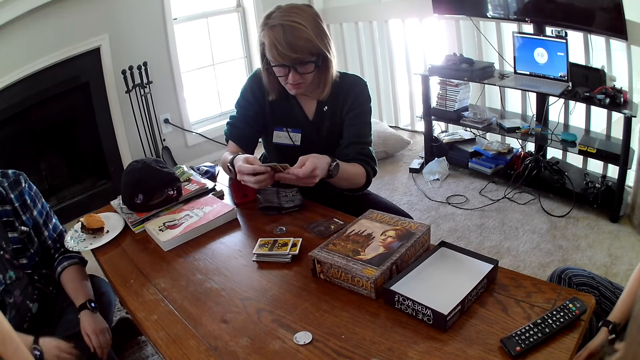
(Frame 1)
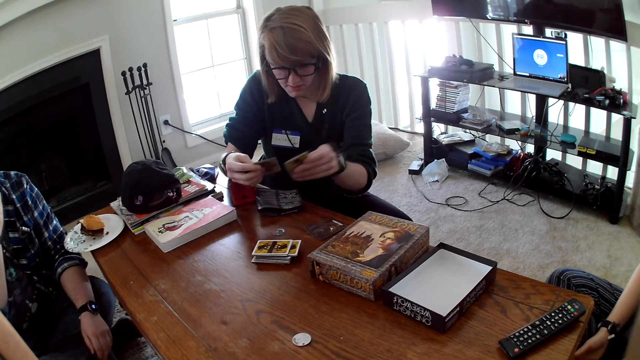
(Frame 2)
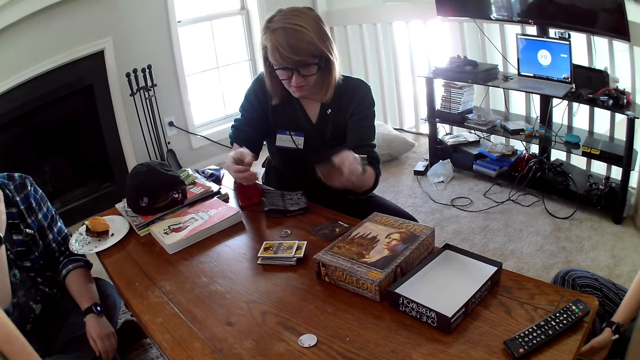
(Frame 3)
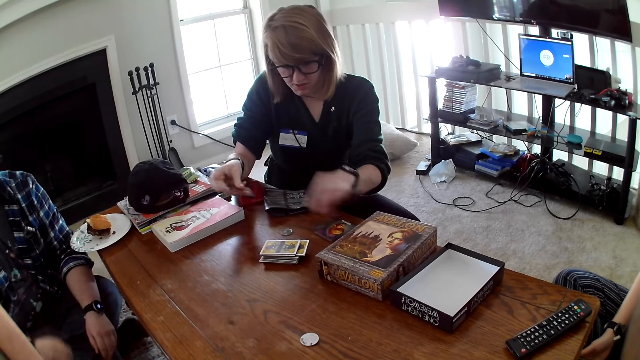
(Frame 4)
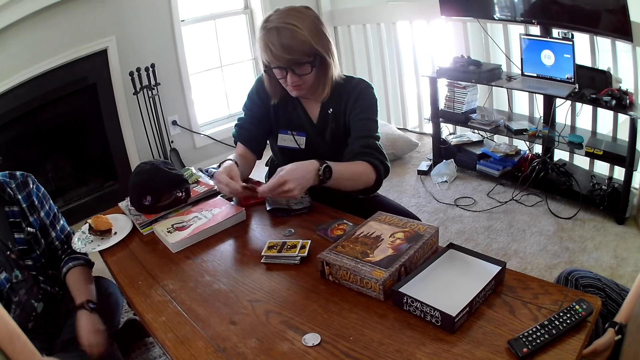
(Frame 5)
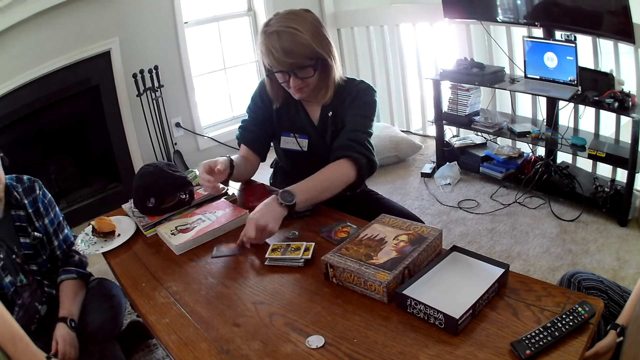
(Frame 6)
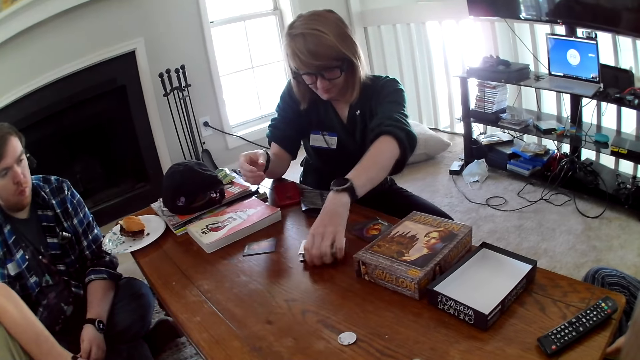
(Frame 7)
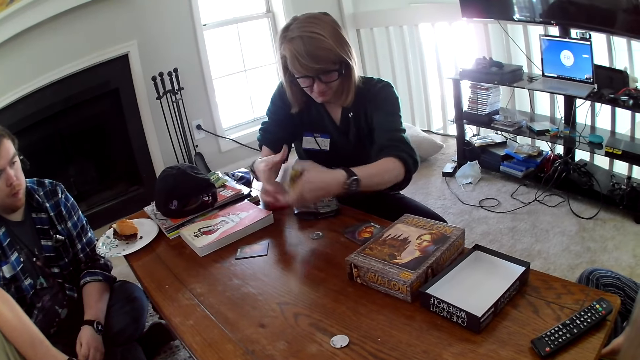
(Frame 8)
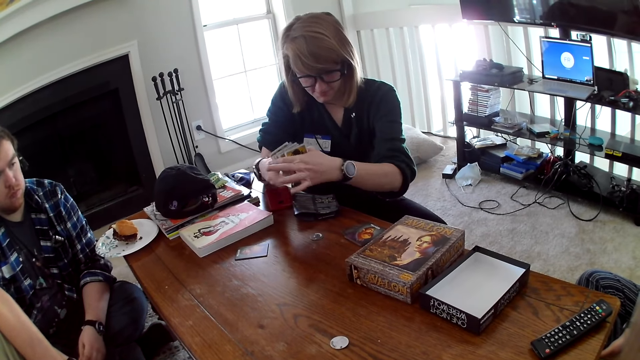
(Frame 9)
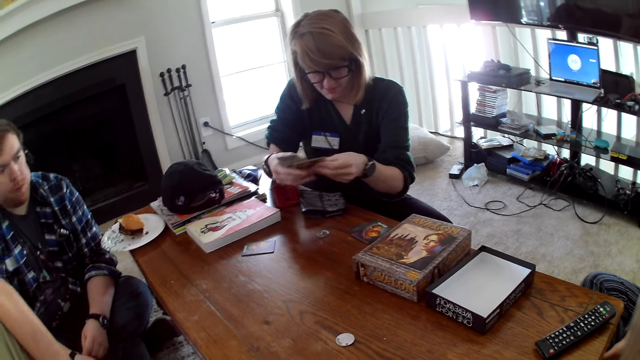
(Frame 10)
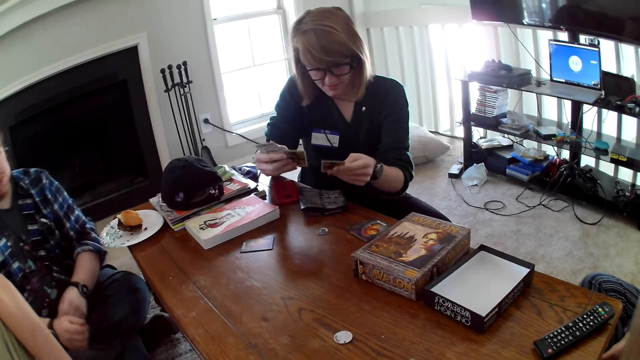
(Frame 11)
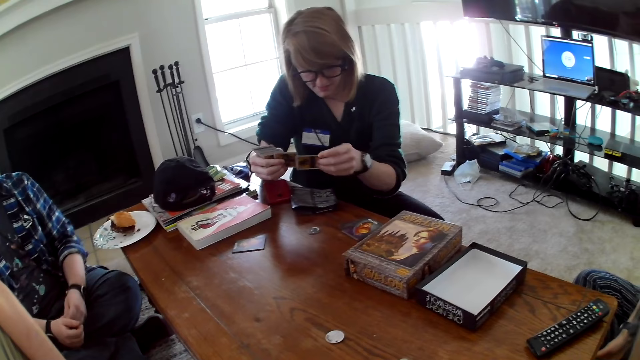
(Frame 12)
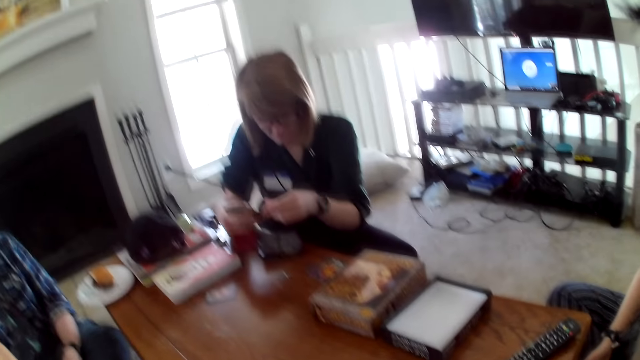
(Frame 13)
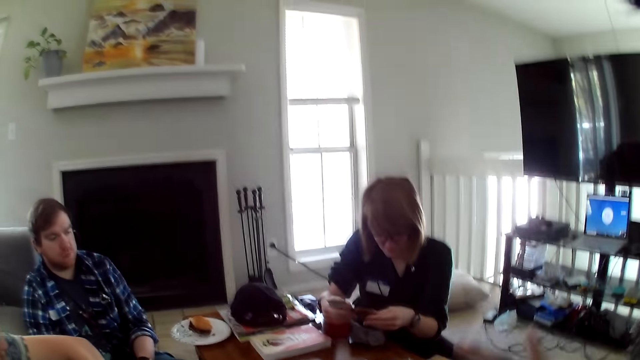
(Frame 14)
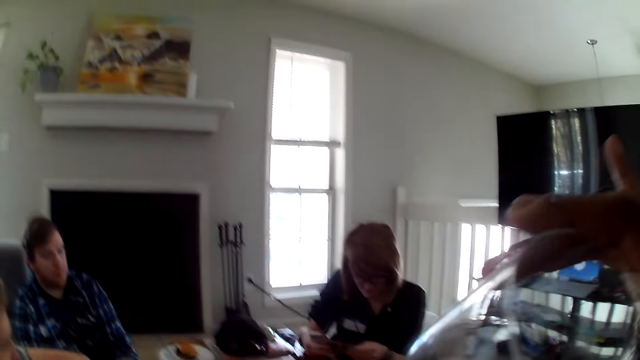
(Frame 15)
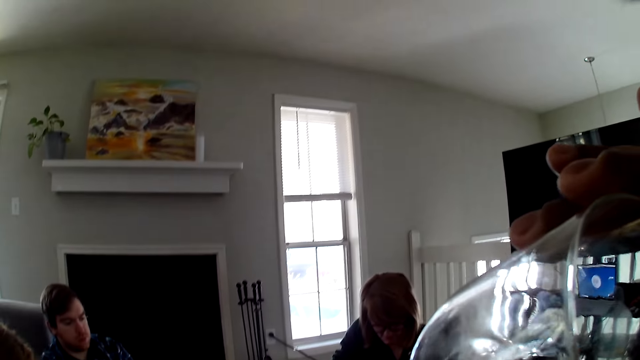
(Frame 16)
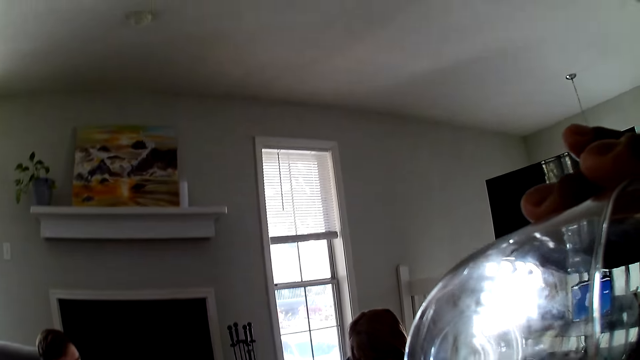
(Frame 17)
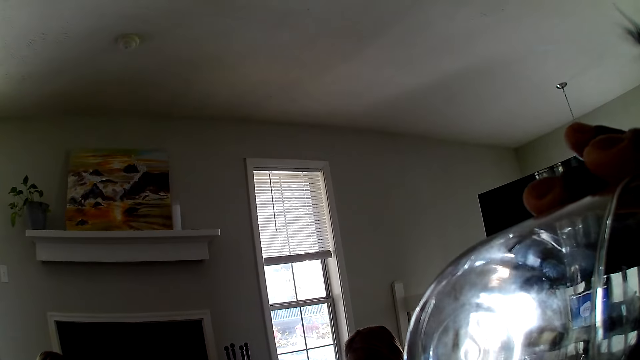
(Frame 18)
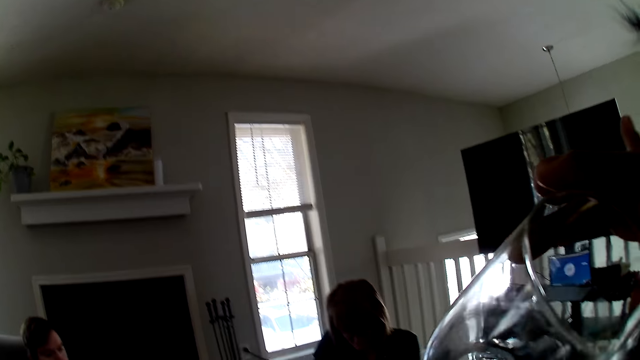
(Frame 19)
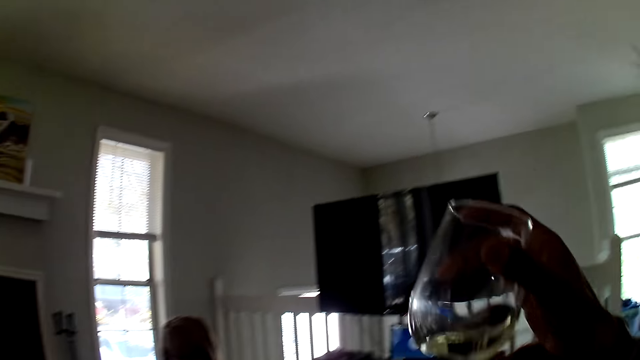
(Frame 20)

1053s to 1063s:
A woman places the cards on the table. She picks the cards from the table. She looks at the cards. The camera wearer drinks water from the glass.

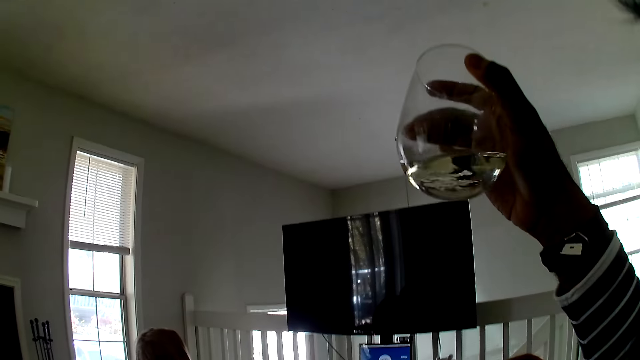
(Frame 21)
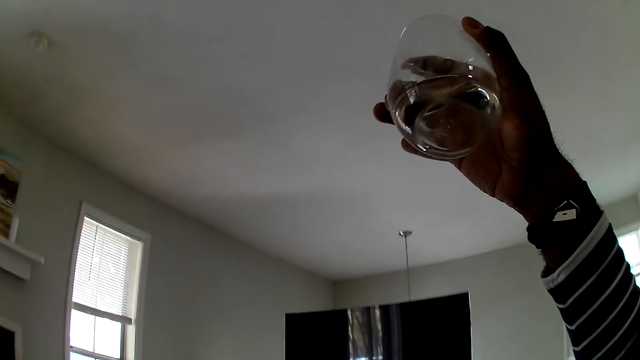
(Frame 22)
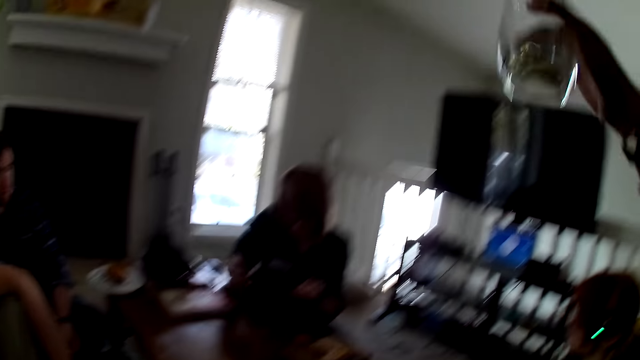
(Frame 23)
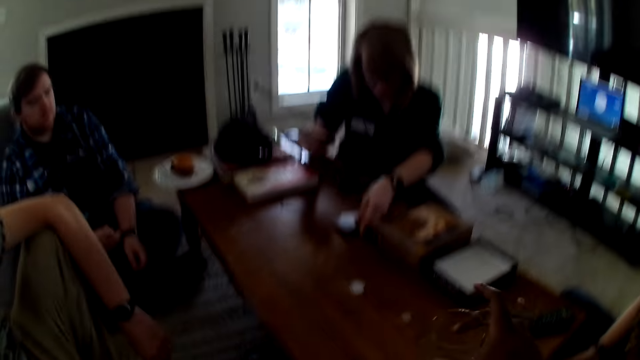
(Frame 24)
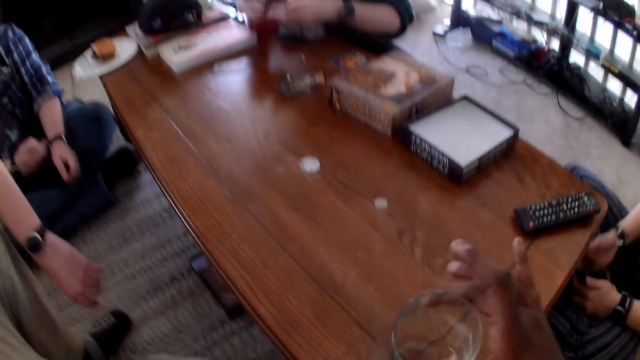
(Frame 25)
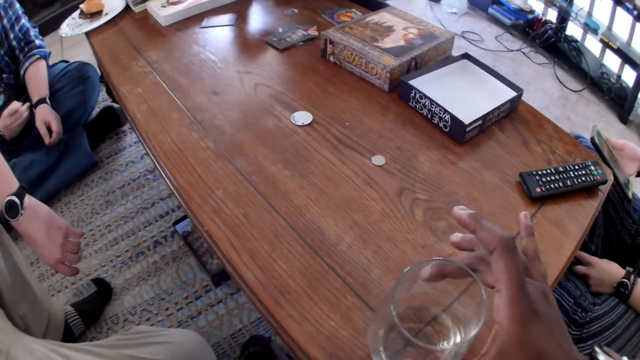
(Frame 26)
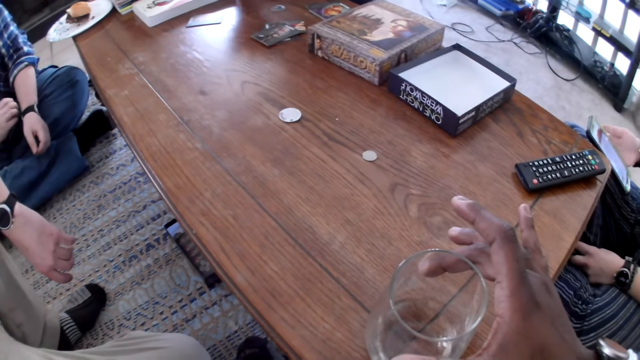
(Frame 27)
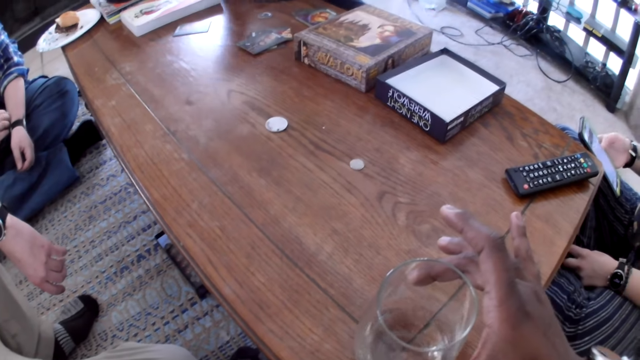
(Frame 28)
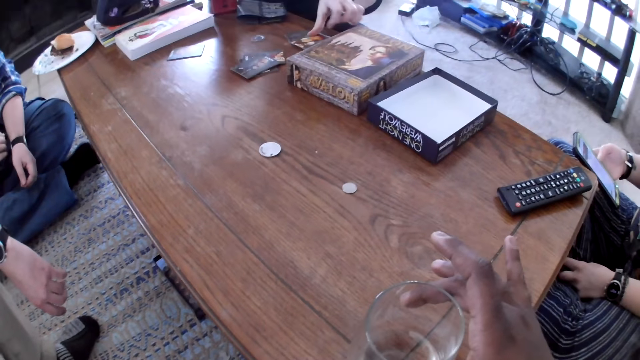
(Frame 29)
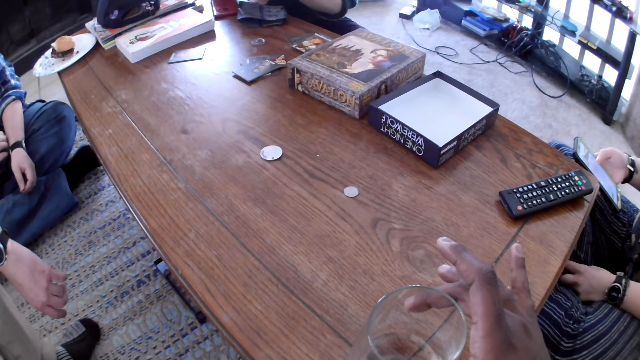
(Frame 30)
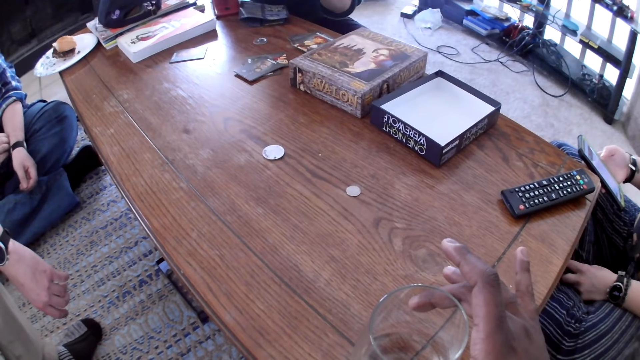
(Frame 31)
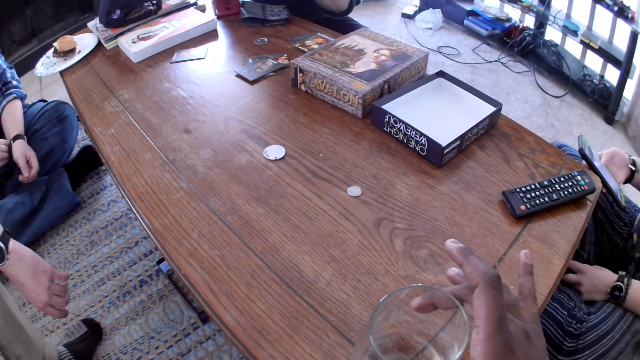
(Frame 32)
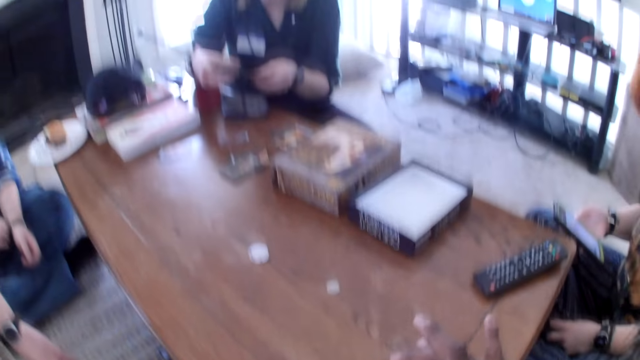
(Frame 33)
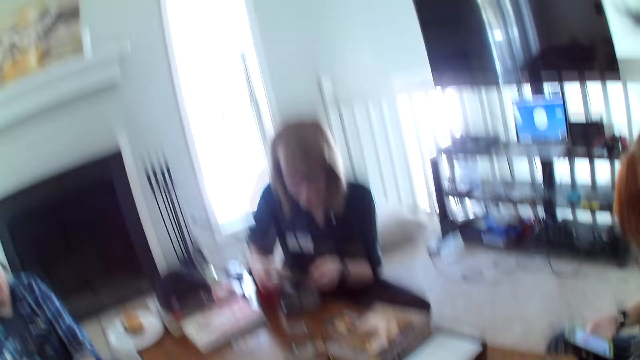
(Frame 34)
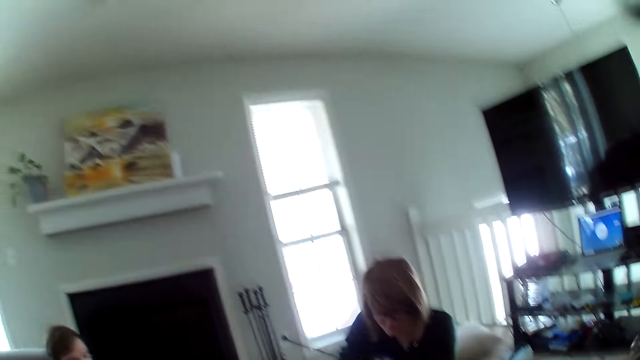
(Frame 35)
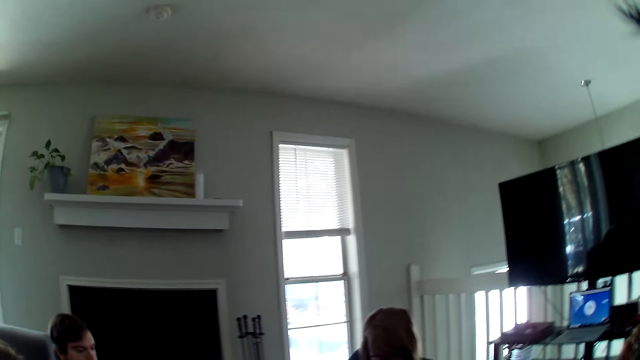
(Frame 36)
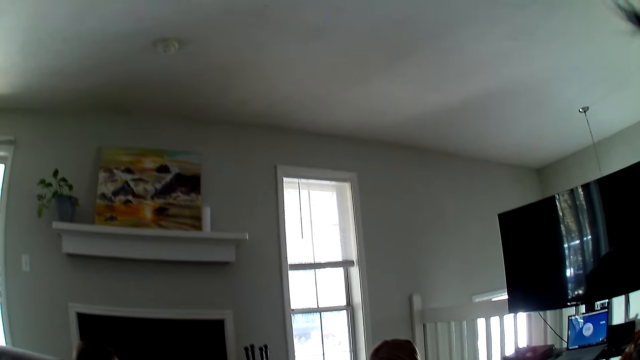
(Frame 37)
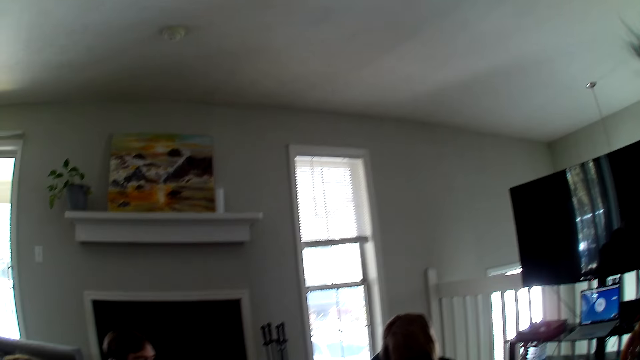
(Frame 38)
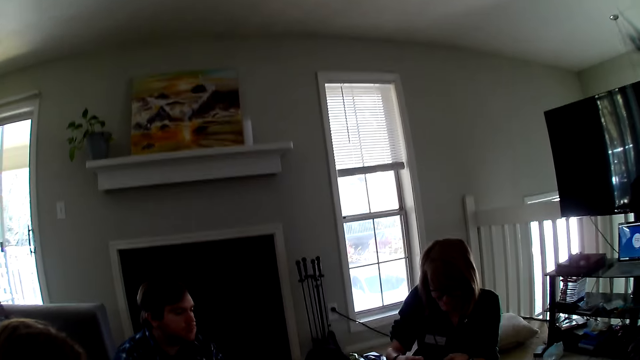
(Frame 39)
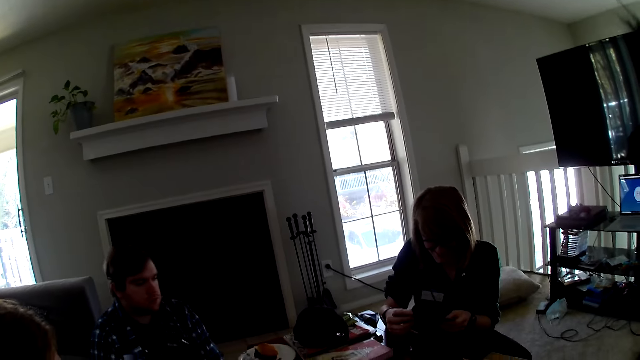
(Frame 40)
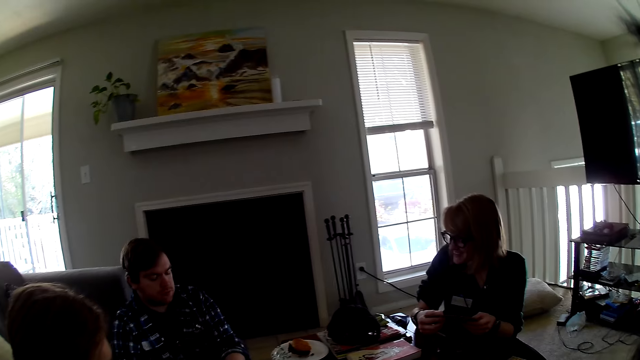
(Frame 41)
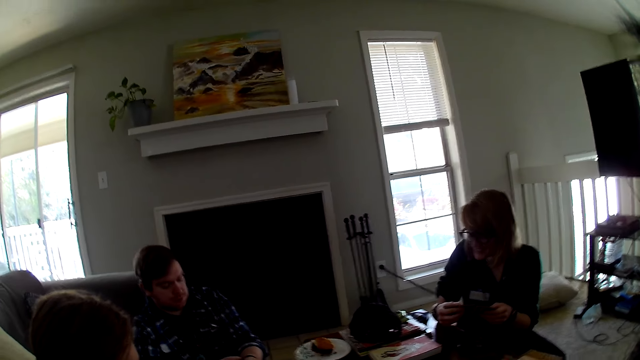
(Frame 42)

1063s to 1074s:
The camera wearer lifts the glass of something and places the glass on the table. A woman puts the card on the table. The camera wearer looks around the house.
